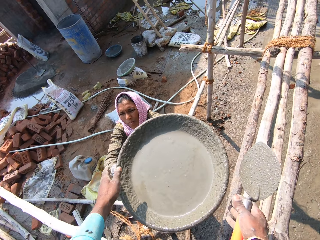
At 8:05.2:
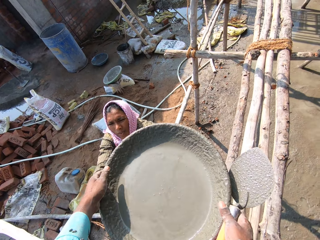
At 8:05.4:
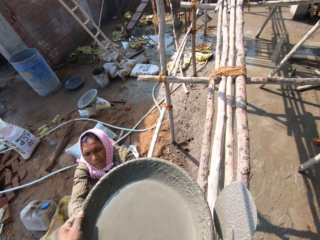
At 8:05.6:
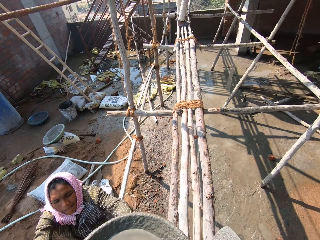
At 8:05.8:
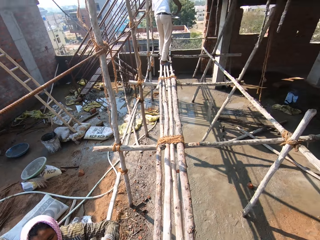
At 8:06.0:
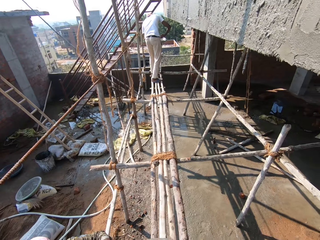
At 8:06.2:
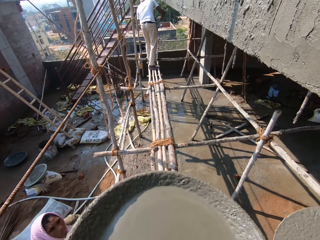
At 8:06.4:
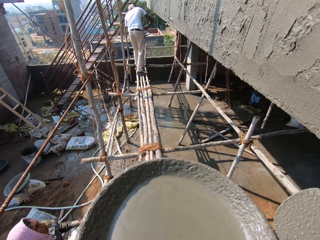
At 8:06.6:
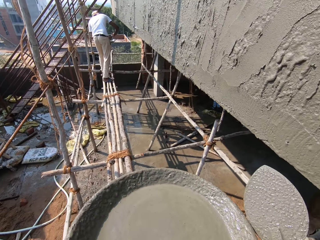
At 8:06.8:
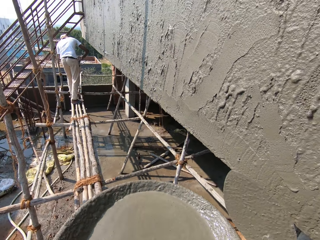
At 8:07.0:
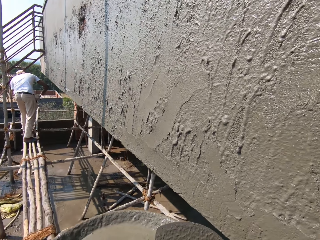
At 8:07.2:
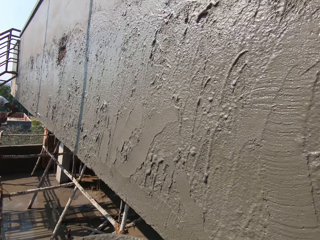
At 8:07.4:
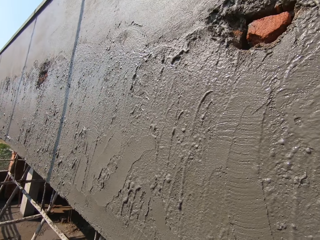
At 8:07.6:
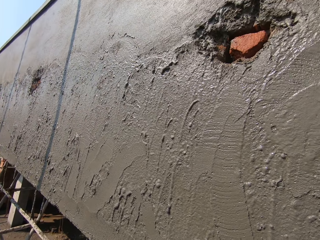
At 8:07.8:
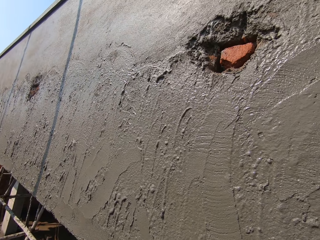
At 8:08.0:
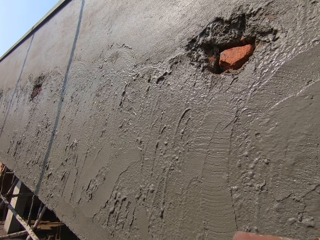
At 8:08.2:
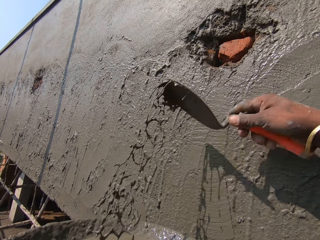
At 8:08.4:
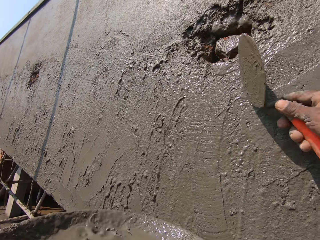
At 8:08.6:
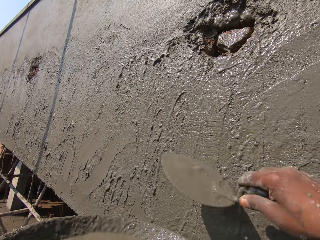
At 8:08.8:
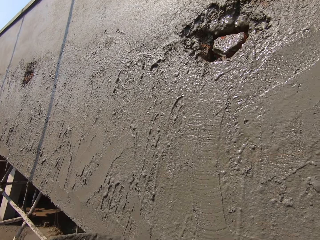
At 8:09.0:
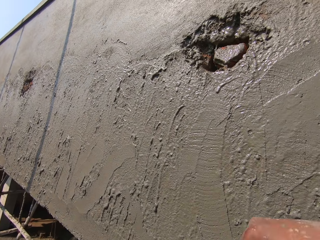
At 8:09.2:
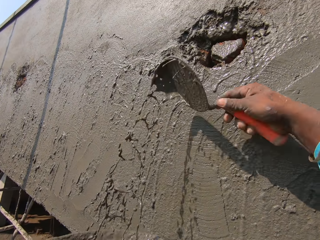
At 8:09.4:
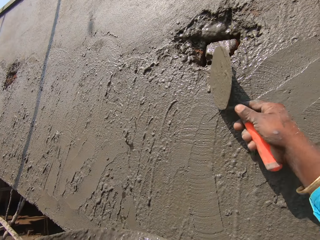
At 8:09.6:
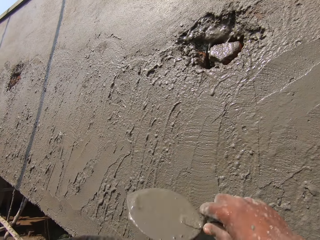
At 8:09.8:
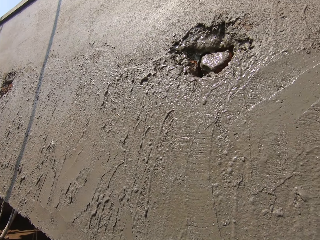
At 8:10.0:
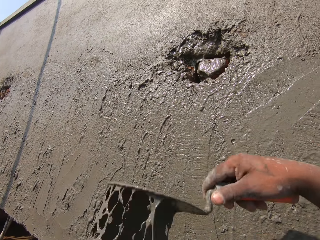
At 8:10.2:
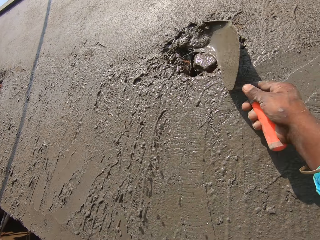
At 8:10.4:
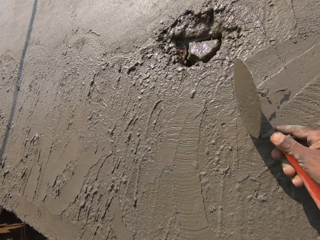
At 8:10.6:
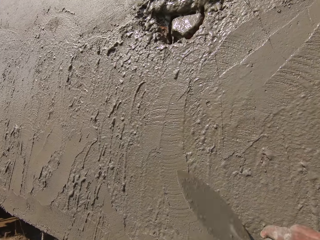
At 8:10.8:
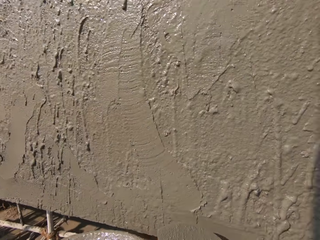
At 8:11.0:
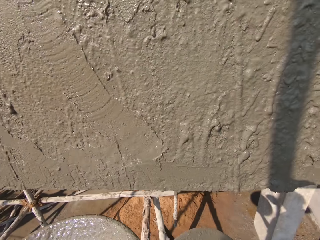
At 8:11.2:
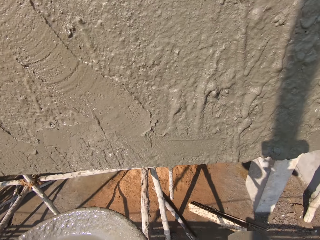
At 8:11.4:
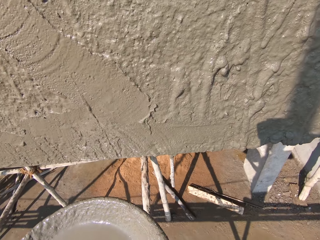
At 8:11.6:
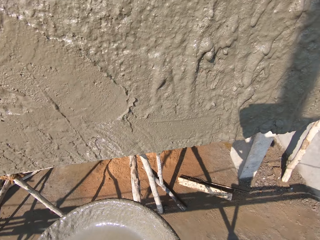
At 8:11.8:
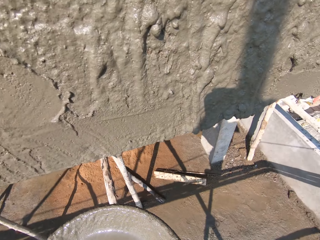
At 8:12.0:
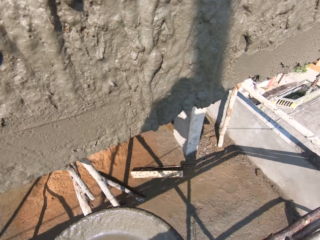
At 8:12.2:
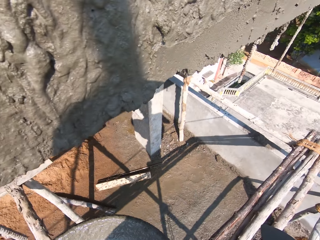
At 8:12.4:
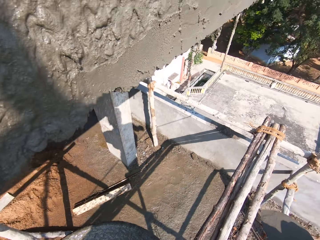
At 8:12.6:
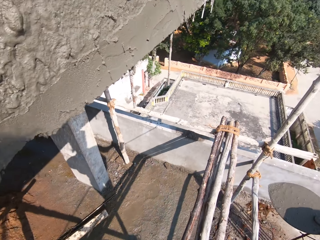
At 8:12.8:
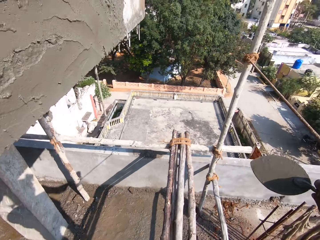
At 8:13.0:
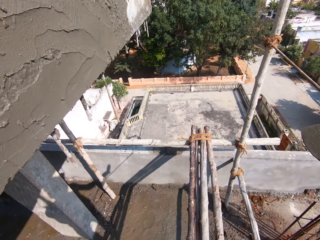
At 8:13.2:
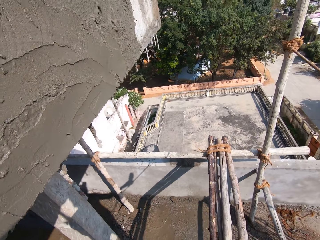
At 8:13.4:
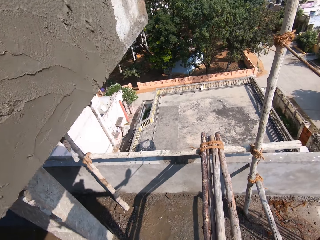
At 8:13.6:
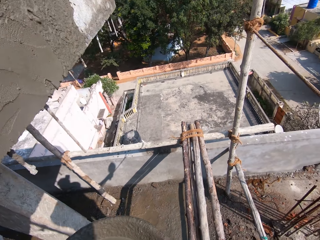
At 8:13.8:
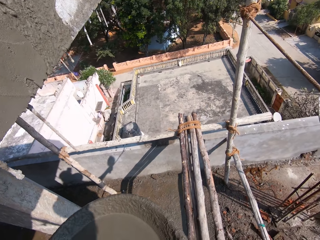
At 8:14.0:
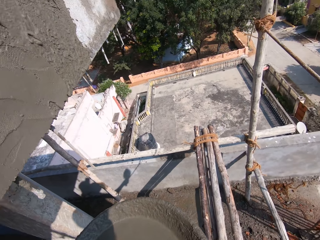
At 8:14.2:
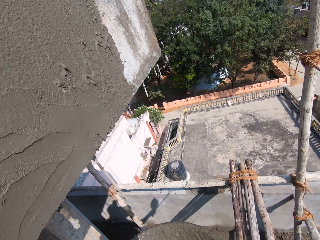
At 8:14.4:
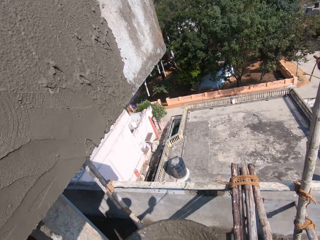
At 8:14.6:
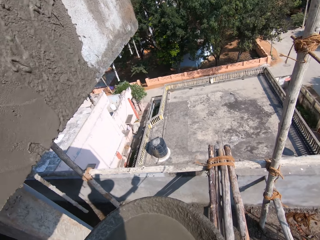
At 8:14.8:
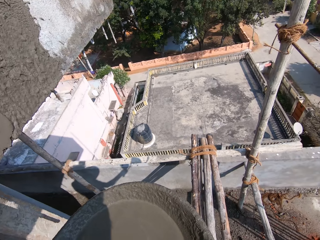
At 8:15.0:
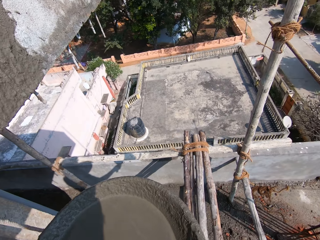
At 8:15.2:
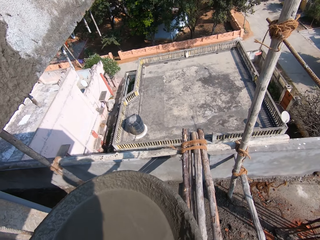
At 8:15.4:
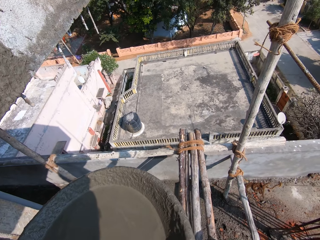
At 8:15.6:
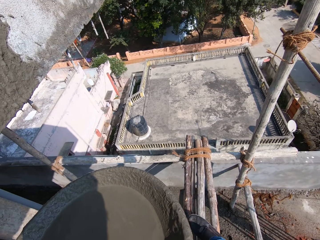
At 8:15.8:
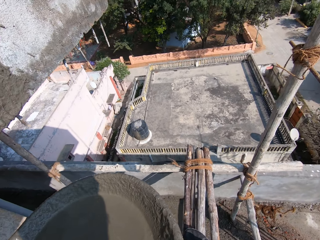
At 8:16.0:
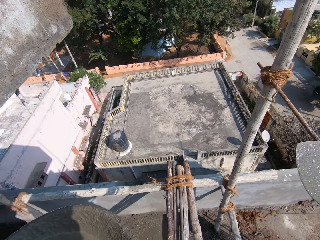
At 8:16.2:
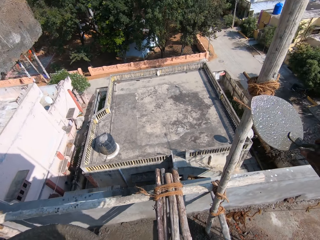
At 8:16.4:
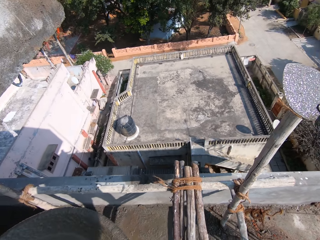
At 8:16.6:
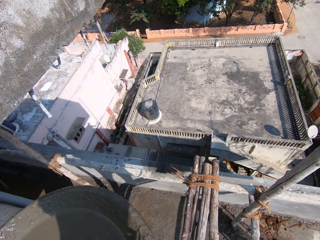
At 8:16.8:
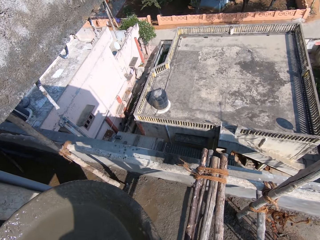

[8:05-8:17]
The camera wearer collects the pan or basin of concrete from a woman with his hands. He carries the basin. He scoops concrete from the pan in his left hand on the wall with the brick trowel in his right hand. He turns around. He walks on the scaffolding. He holds the iron on the scaffolding with his right hand.

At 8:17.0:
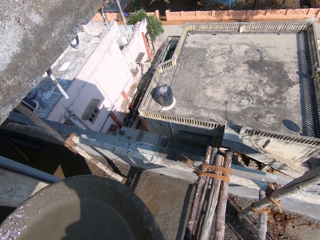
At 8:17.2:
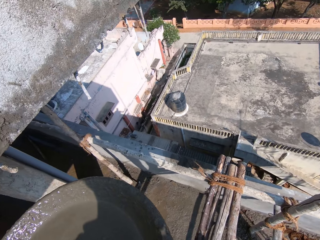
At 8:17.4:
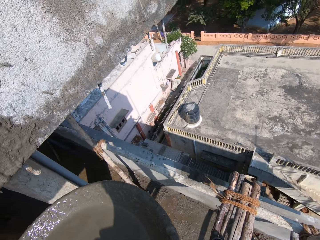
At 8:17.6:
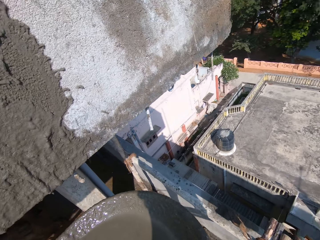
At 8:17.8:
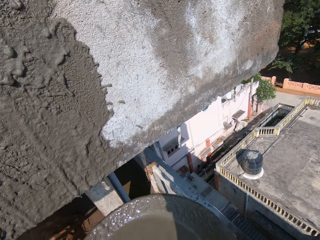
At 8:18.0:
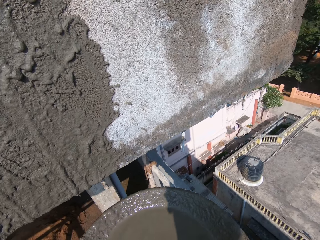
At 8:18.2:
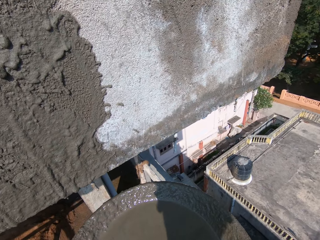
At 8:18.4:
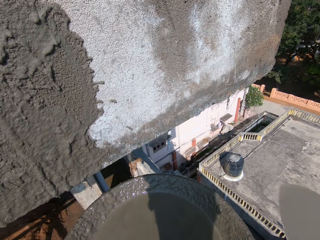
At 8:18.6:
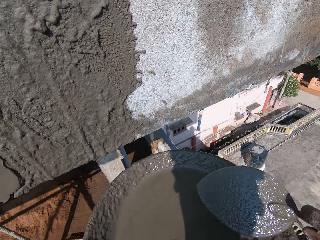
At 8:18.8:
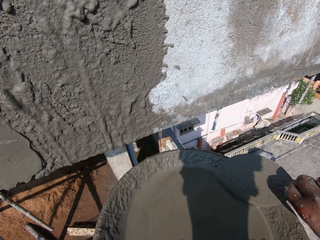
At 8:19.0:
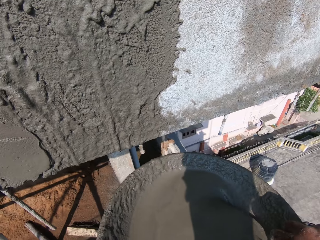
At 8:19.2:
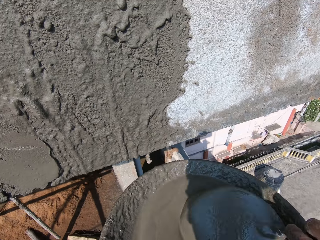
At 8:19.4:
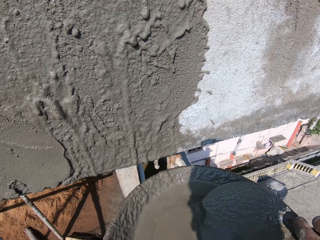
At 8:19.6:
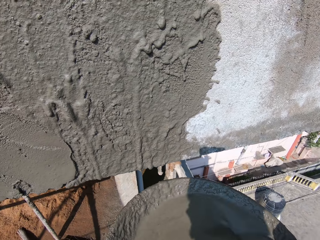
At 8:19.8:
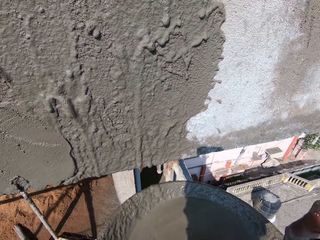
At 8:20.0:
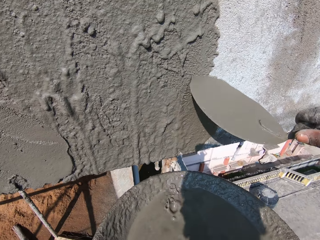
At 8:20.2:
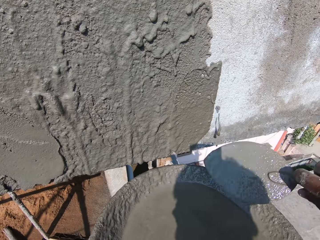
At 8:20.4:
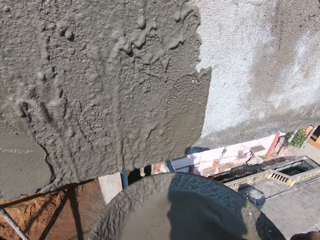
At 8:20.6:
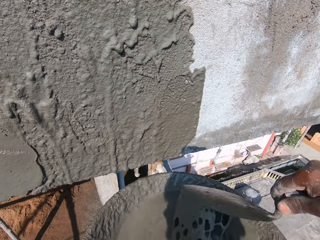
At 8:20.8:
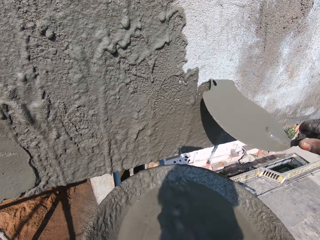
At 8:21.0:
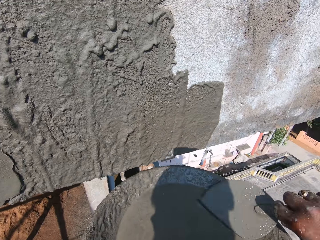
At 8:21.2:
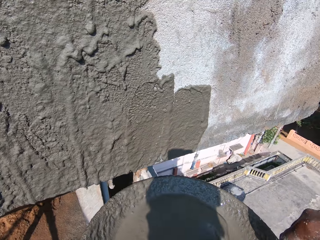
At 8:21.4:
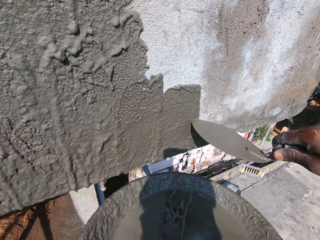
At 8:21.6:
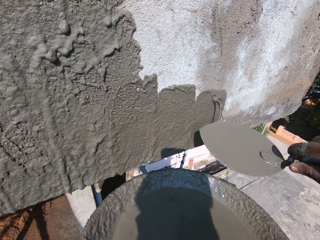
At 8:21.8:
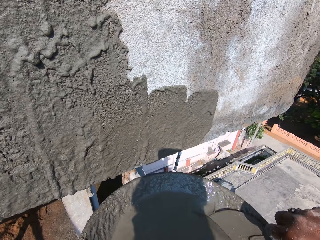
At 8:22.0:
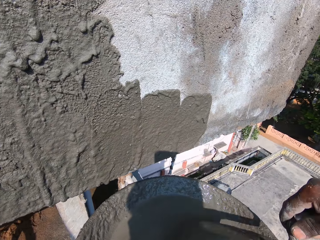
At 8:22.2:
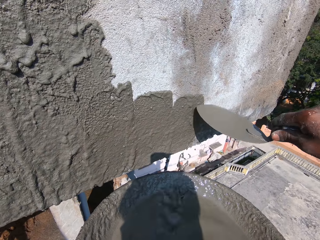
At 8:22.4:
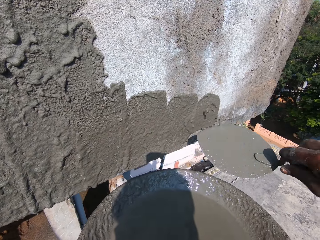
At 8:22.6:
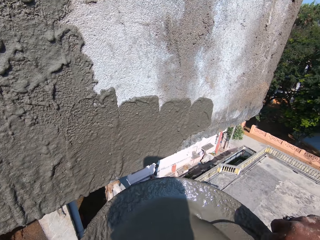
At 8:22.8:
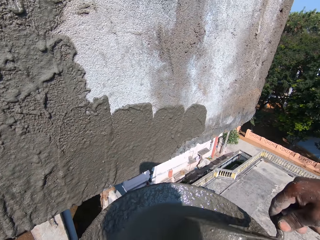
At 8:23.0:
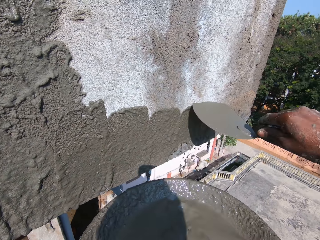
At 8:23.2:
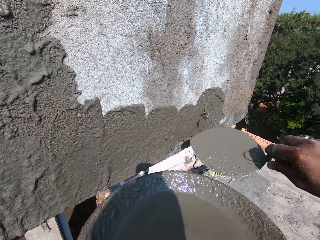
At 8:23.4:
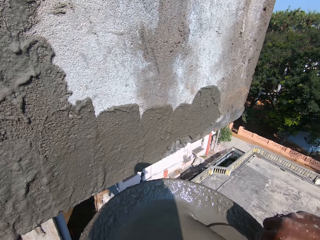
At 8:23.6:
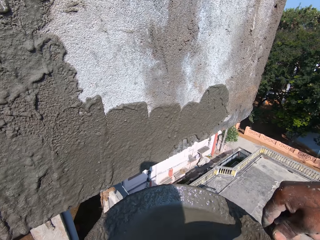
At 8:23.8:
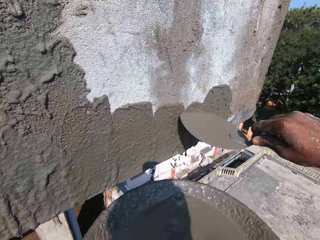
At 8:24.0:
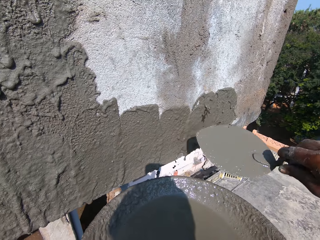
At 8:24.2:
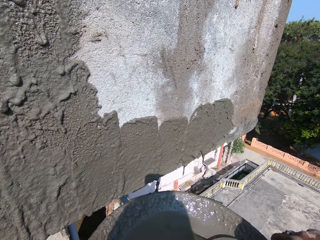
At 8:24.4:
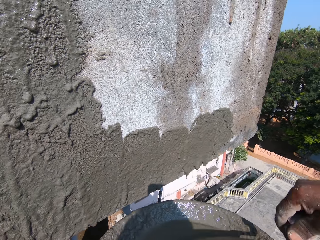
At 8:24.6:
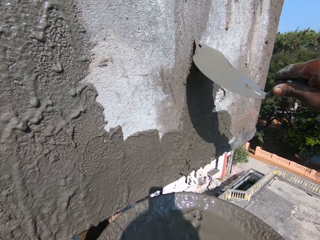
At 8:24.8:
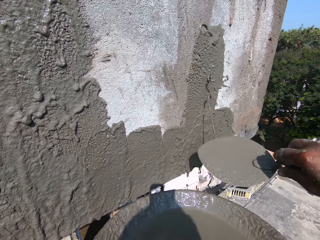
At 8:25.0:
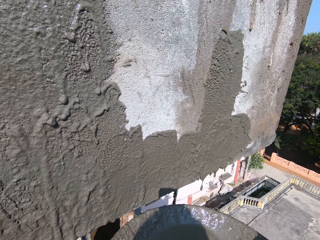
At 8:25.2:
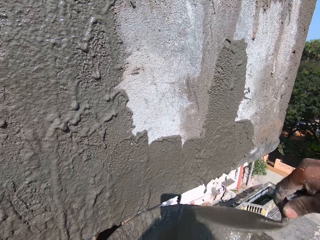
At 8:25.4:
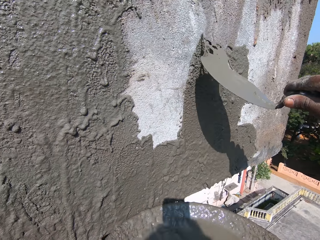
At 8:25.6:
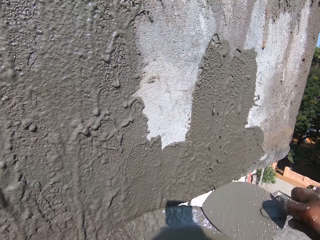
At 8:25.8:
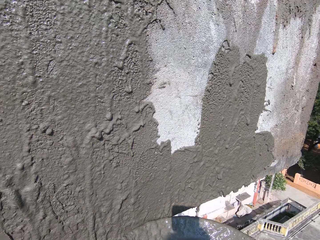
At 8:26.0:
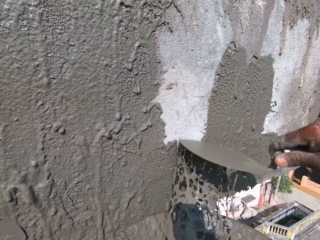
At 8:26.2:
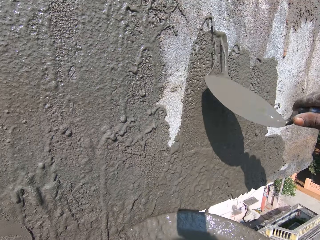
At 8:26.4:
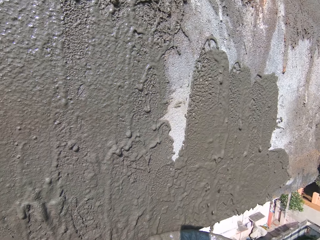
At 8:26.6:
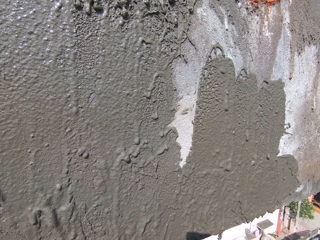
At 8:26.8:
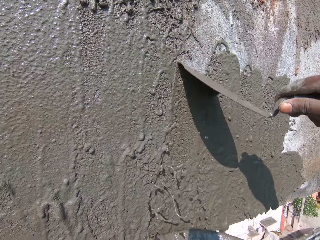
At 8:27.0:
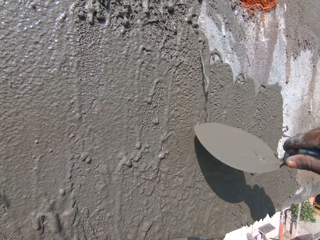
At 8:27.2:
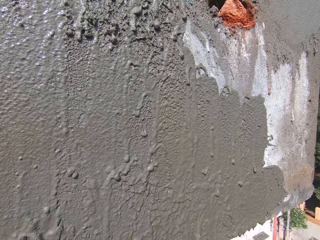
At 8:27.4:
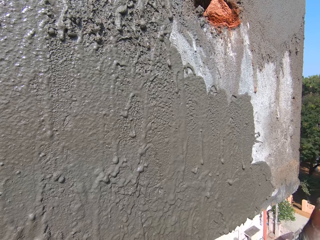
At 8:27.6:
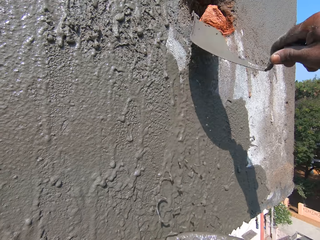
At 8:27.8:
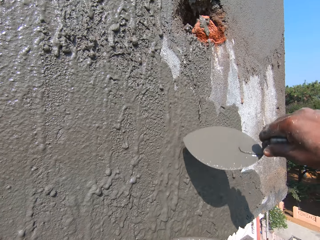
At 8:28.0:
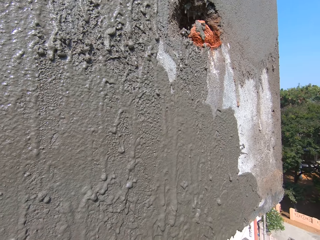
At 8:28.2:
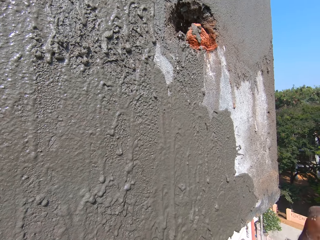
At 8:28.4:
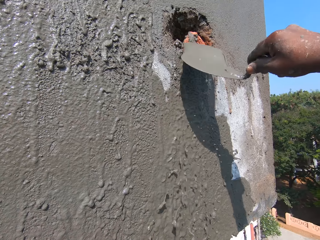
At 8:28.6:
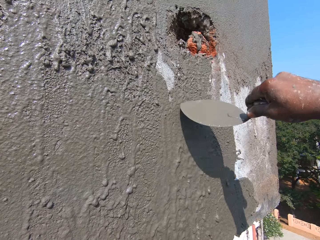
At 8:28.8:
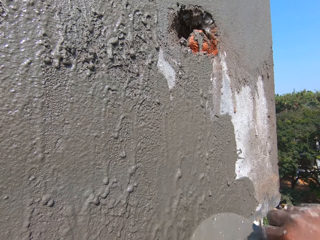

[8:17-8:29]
The camera wearer stands beside the wall. He scoops concrete from the pan in his left hand on the wall with the brick trowel in his right hand. He stirs cement with the trowel.
